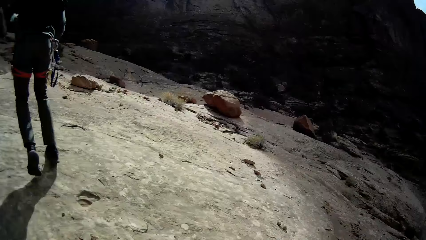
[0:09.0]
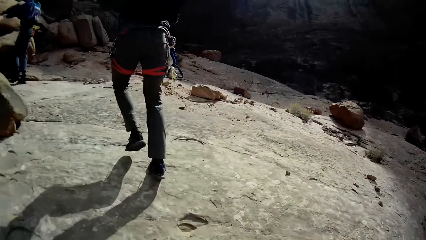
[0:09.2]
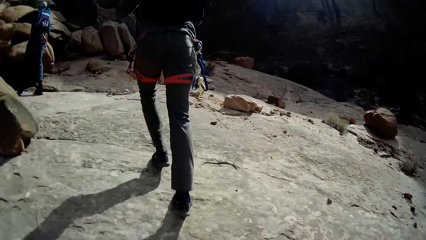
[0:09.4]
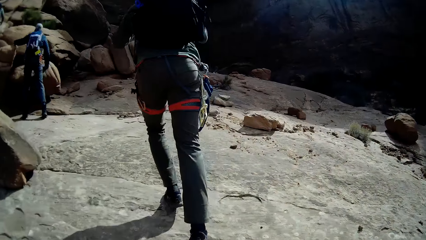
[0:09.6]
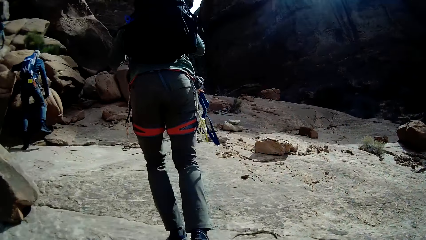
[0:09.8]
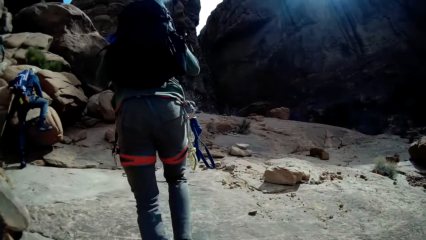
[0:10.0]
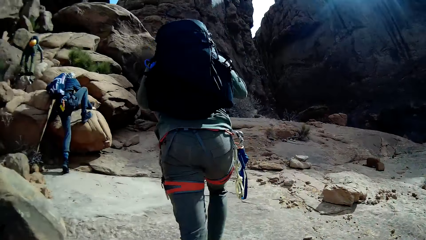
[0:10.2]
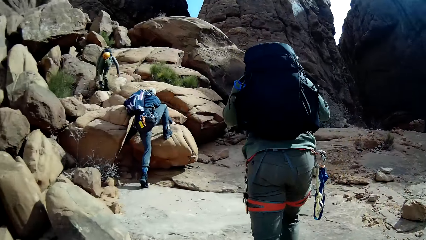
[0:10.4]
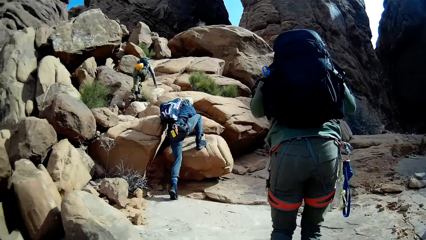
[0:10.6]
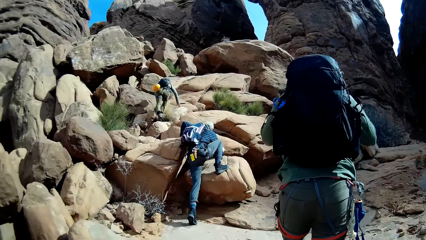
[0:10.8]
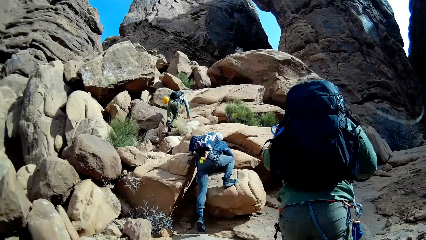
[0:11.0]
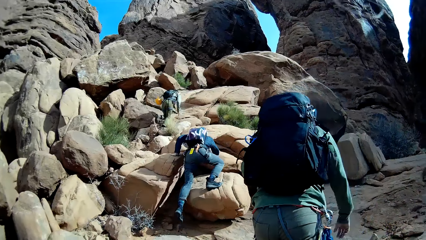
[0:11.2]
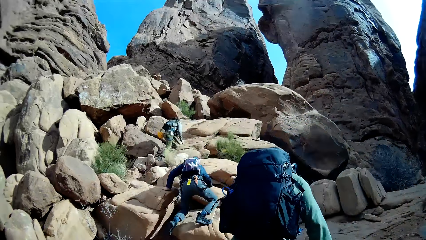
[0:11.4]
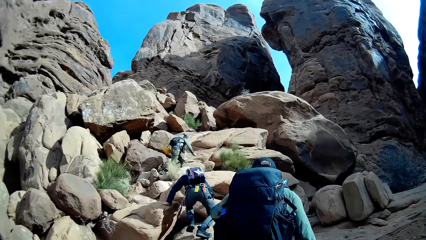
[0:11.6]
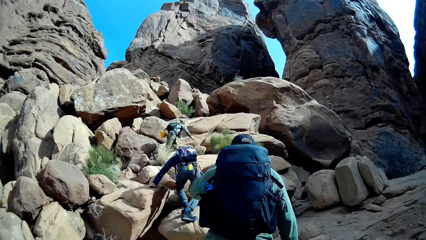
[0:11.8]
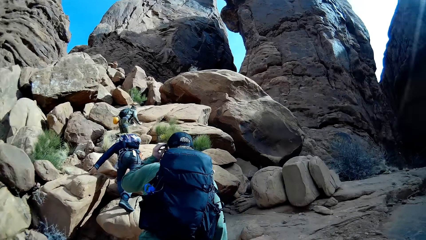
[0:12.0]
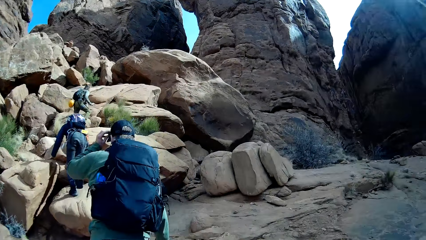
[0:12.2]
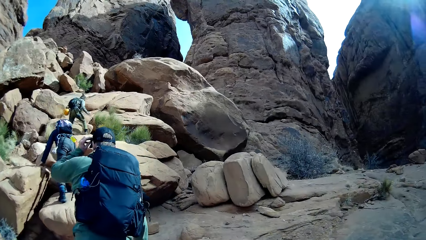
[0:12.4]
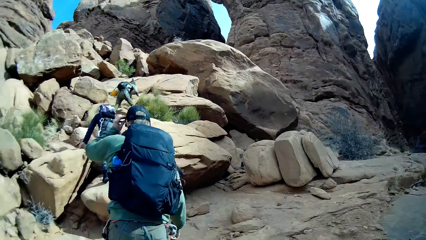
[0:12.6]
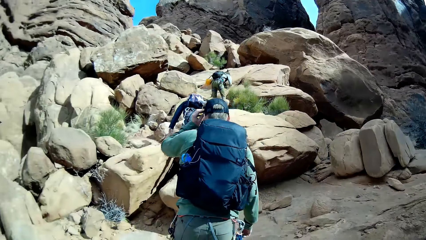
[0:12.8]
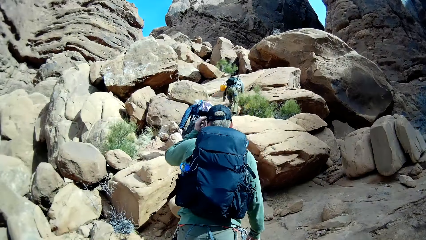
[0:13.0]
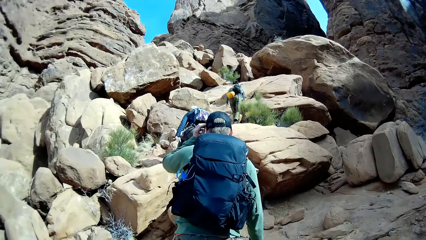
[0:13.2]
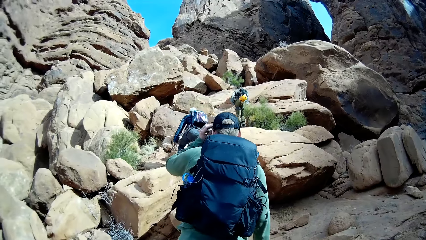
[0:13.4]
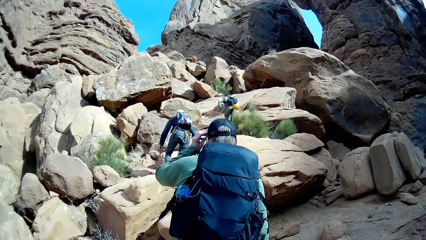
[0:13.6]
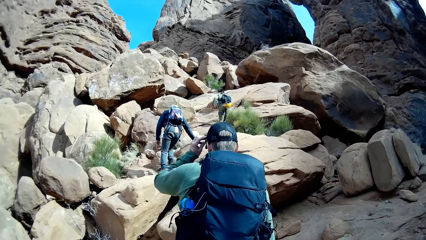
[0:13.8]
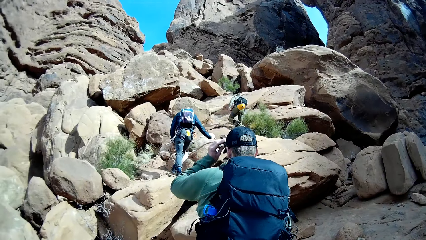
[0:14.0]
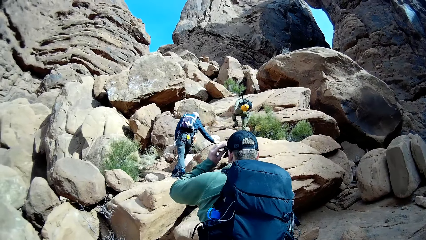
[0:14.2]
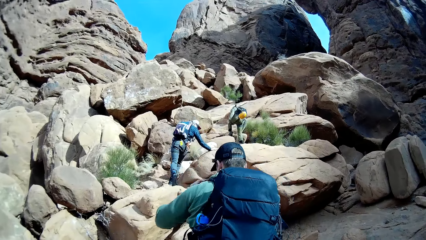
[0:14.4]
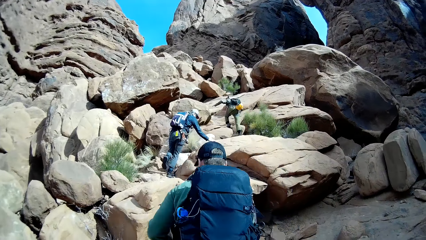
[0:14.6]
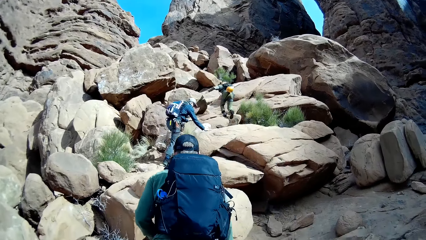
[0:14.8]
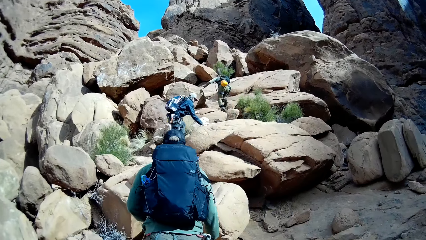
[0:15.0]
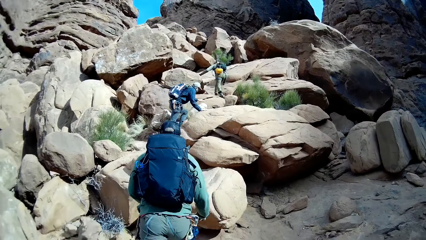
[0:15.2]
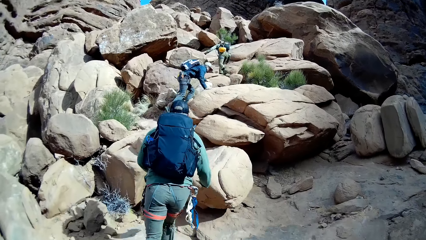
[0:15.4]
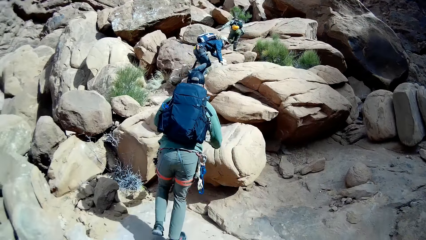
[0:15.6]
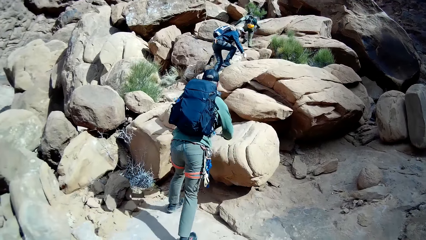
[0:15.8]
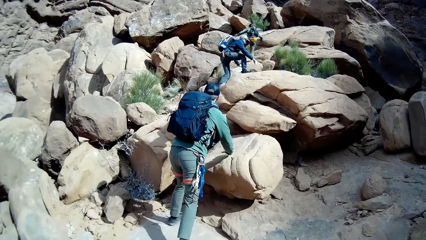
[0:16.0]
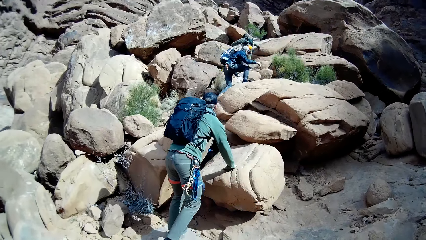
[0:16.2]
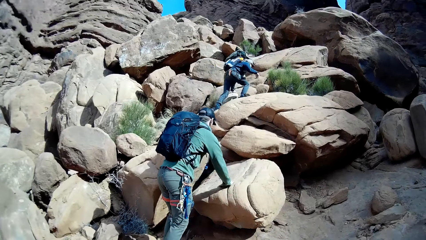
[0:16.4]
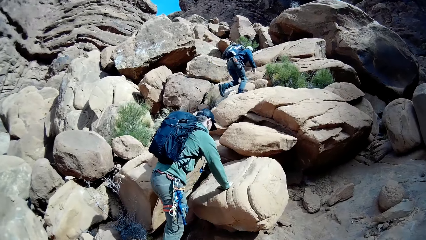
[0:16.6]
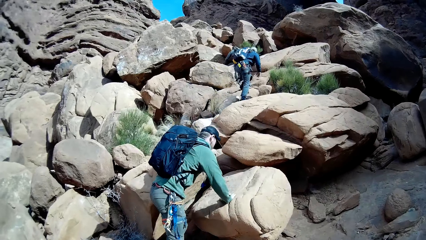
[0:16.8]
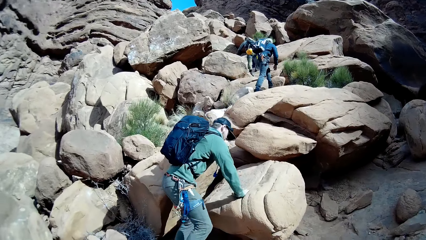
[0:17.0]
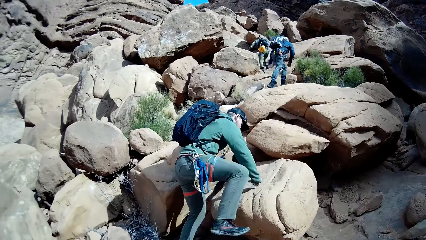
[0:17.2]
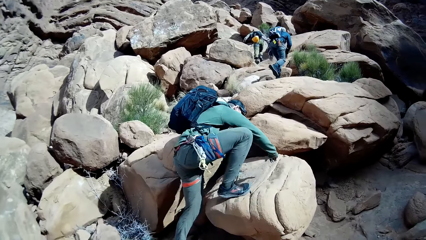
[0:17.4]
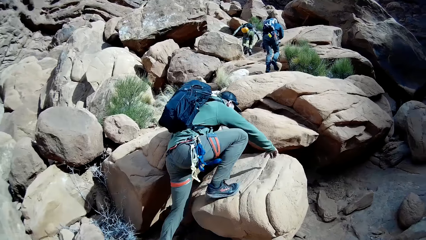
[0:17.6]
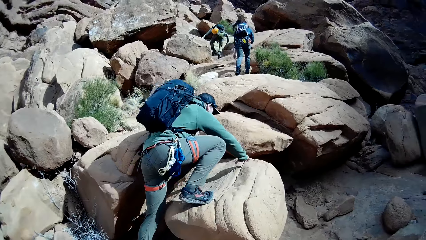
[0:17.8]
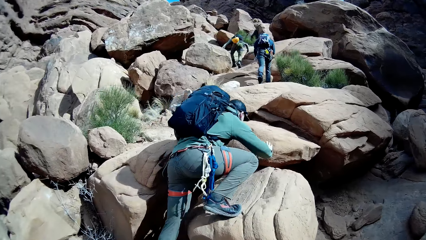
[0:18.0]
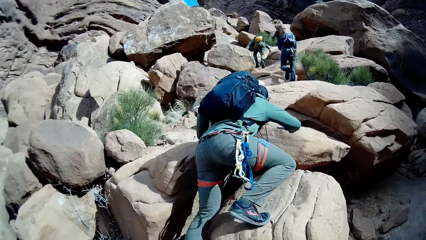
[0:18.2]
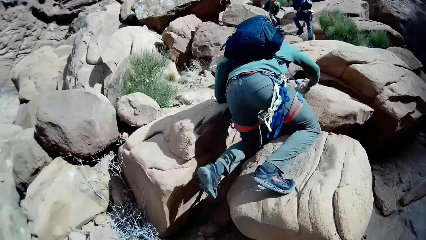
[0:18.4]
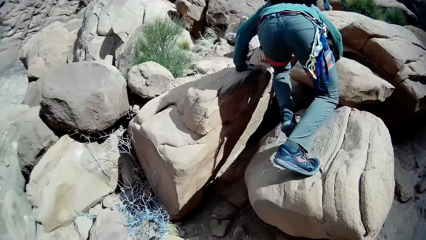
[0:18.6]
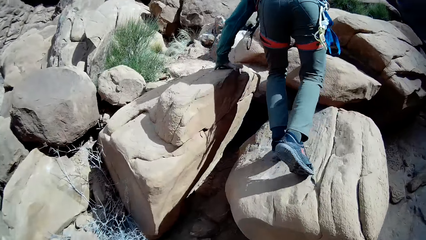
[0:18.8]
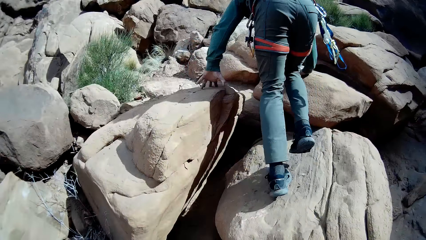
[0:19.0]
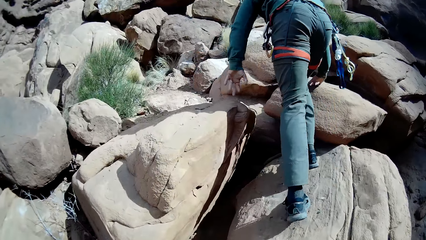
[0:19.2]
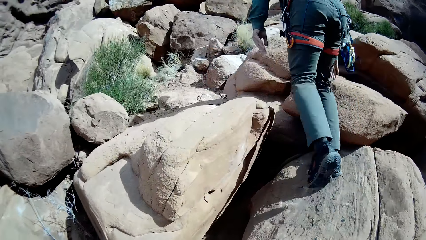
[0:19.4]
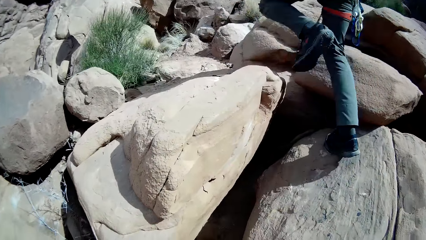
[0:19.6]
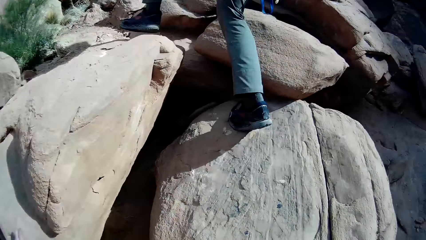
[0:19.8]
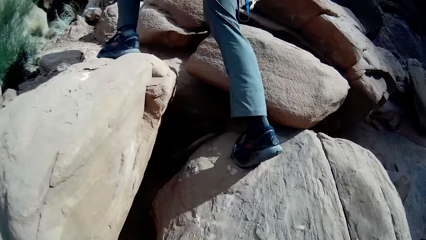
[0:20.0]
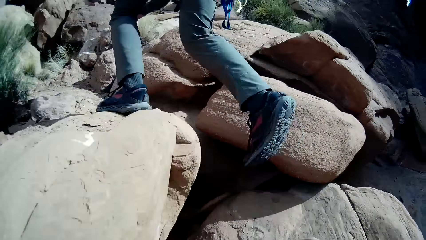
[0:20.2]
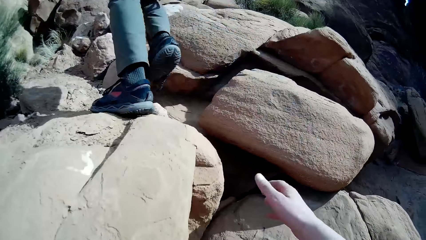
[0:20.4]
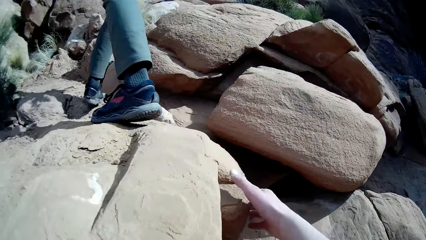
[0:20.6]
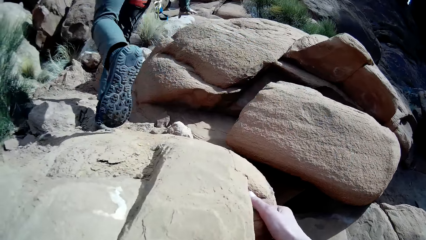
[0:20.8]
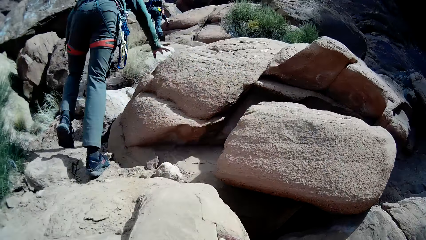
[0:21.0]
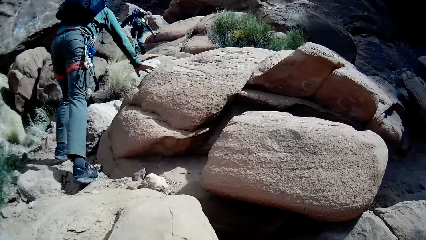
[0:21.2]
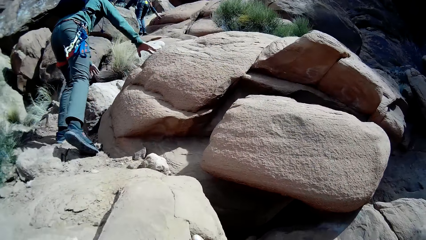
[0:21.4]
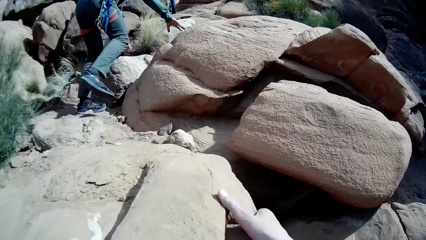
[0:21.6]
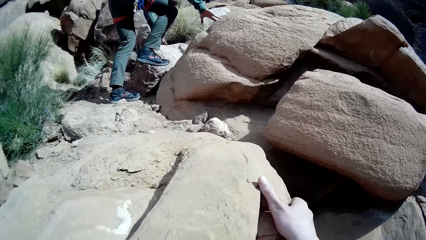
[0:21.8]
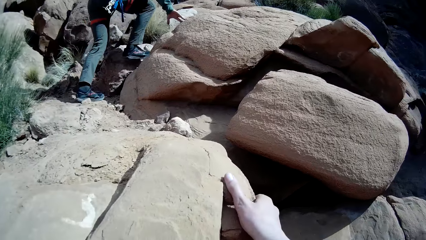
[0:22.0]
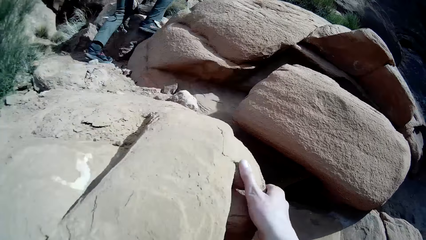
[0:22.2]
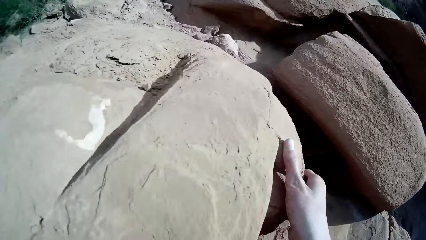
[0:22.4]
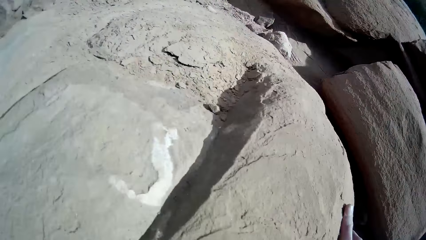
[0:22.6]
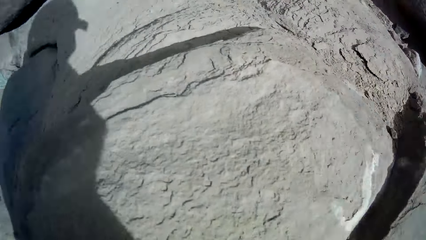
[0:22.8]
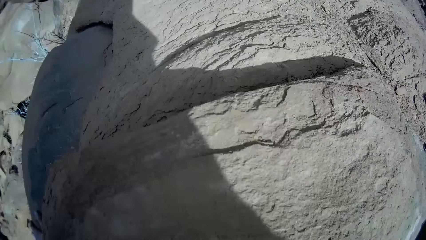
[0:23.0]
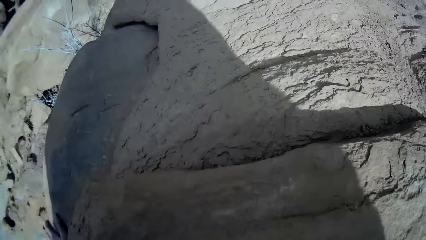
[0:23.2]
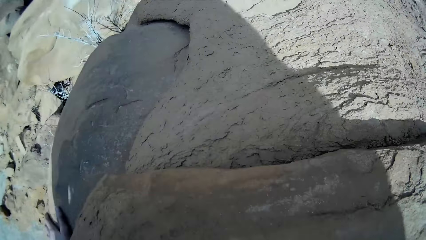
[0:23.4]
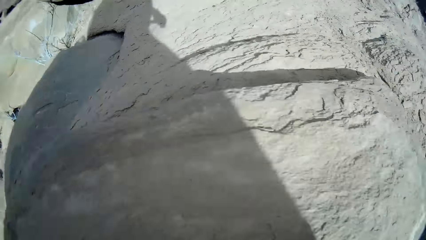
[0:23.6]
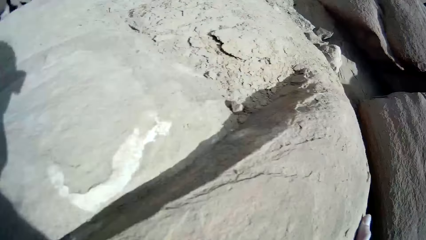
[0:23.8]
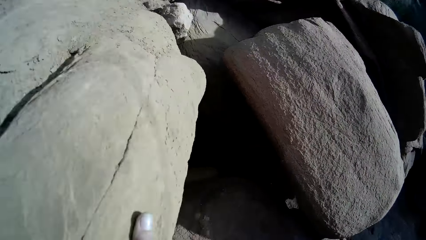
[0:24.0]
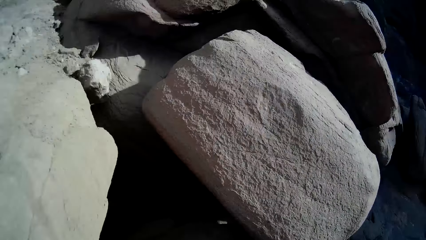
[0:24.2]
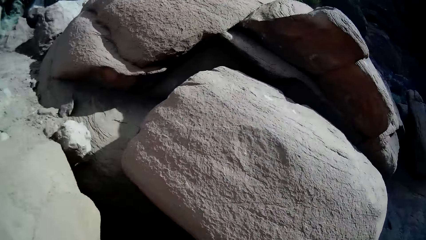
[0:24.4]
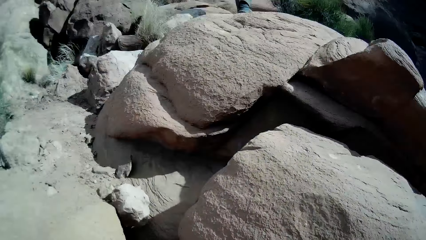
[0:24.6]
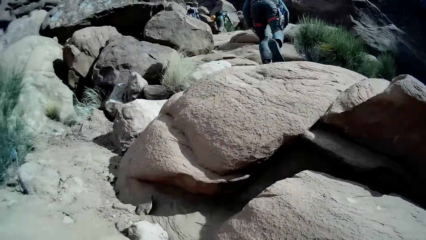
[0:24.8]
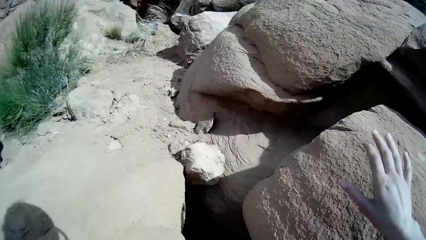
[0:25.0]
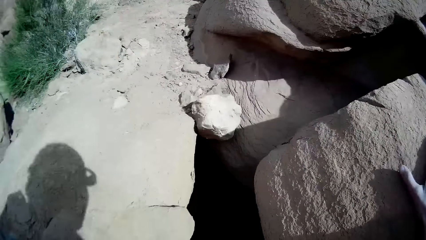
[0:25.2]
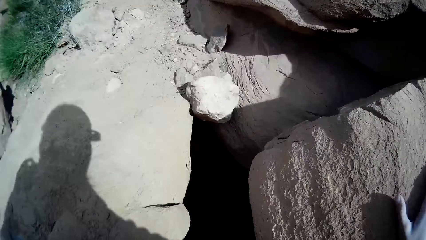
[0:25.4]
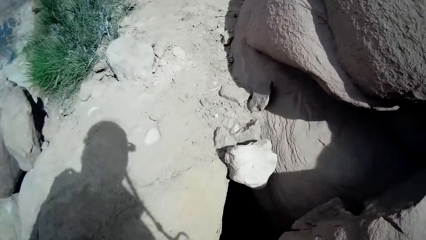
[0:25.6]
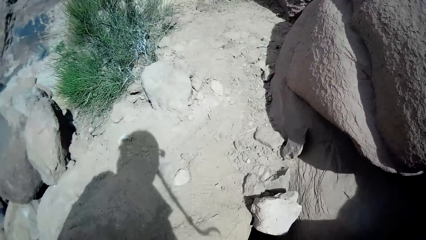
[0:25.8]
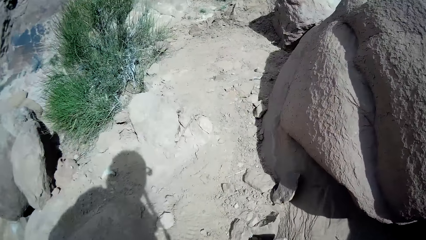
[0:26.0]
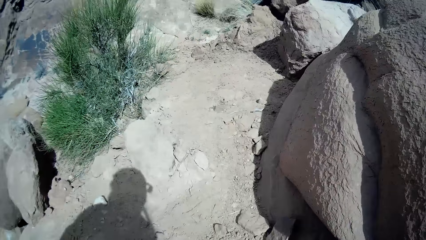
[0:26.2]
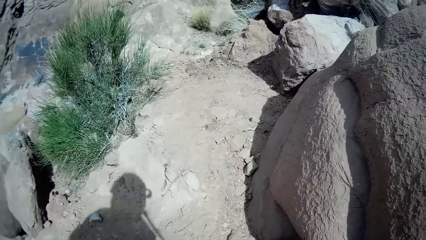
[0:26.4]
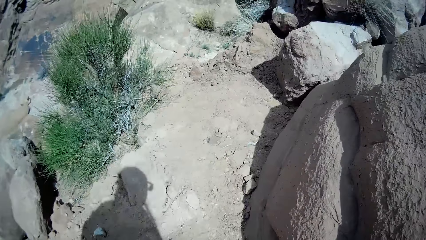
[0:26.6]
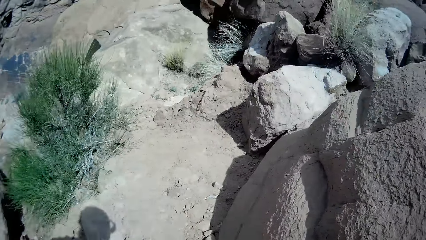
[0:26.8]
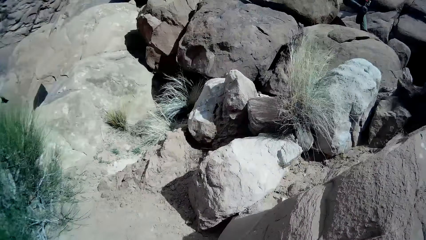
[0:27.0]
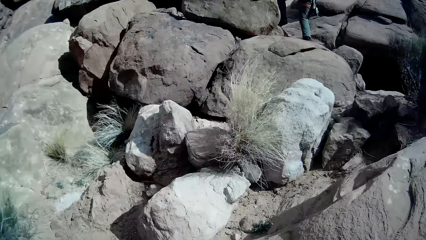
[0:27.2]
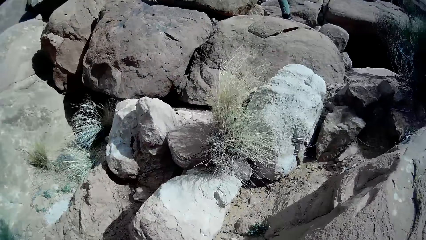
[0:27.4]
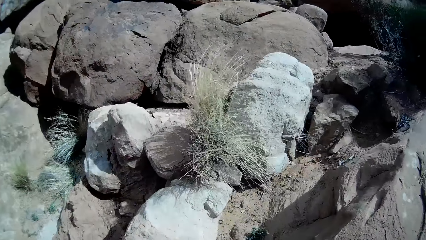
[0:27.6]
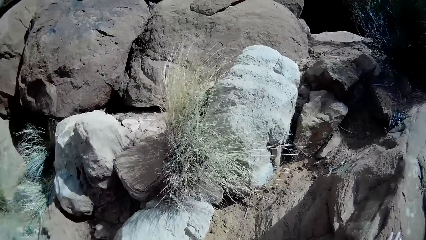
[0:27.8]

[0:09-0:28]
A man and another man climb different rocks. A person walks on the mountain. A third man touches his cap with the left hand. The third man holds the cap. The first man climbs different rocks. The camera wearer touches another rock with the right hand. They hold the mountain rock. They climb different rocks.
